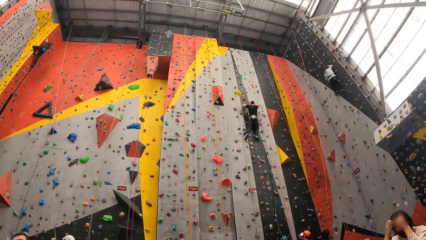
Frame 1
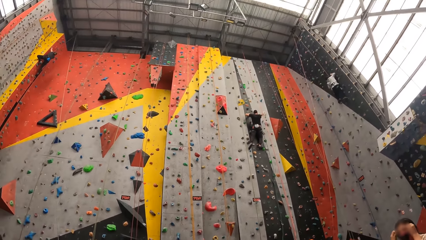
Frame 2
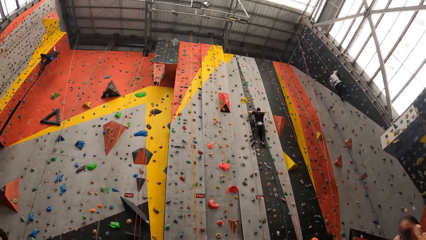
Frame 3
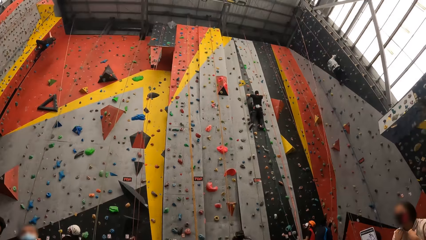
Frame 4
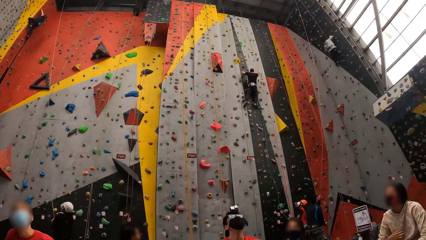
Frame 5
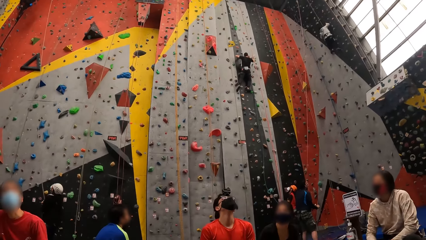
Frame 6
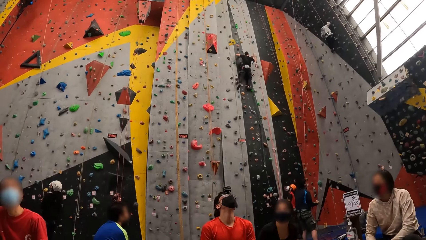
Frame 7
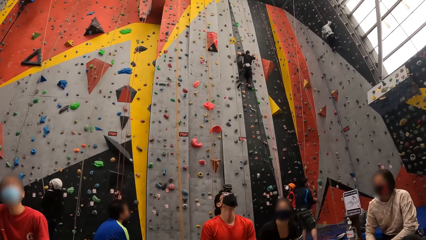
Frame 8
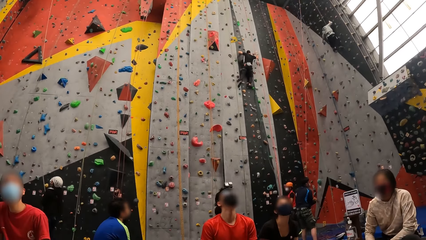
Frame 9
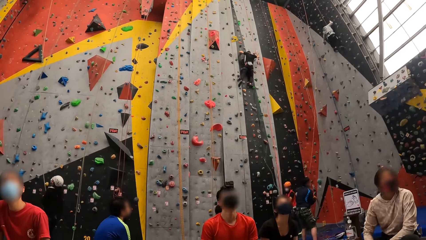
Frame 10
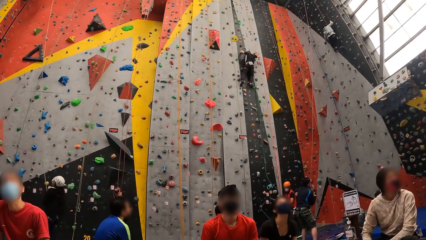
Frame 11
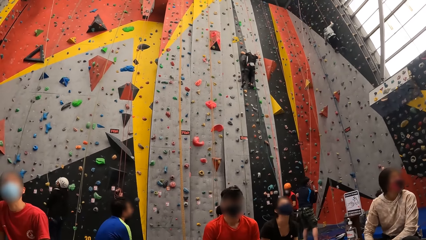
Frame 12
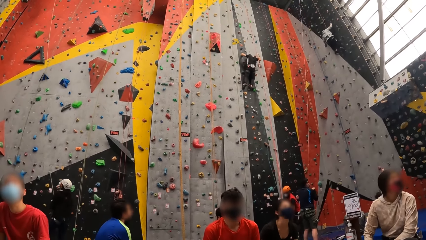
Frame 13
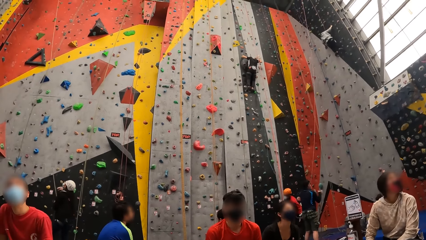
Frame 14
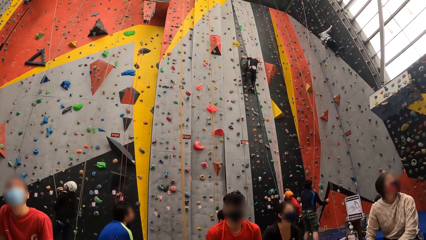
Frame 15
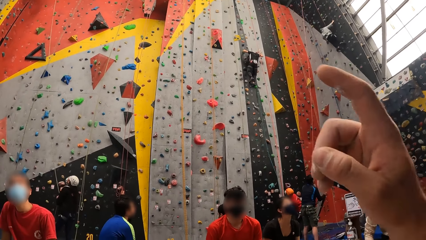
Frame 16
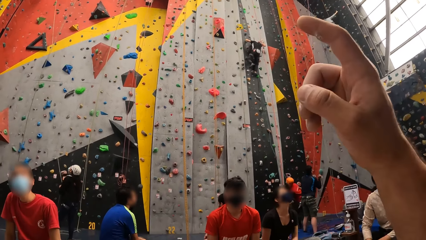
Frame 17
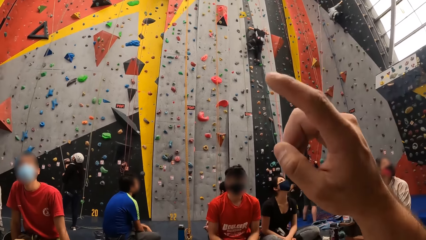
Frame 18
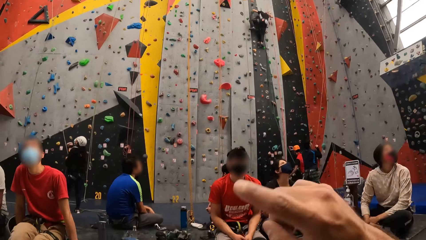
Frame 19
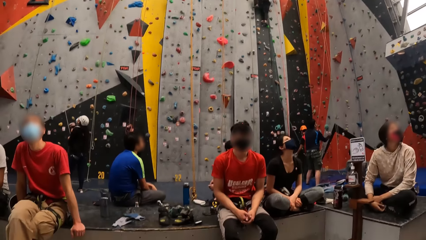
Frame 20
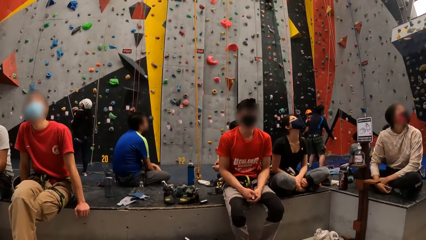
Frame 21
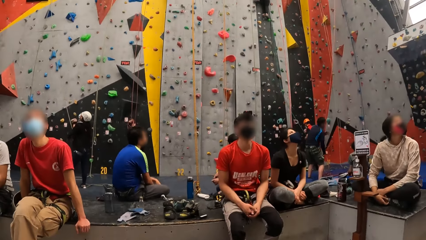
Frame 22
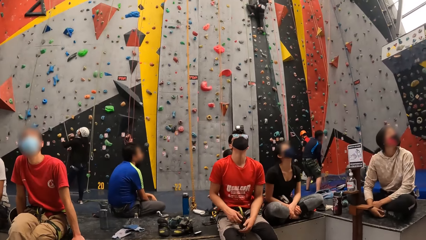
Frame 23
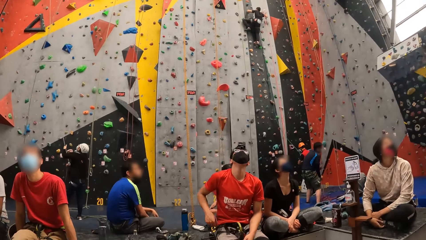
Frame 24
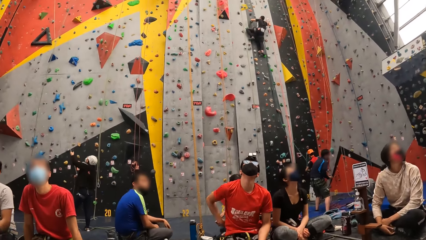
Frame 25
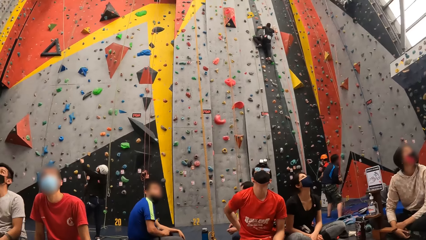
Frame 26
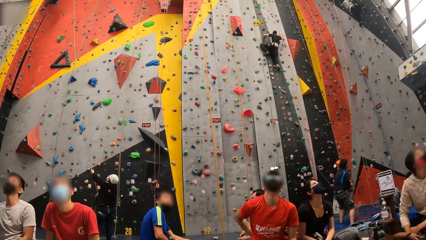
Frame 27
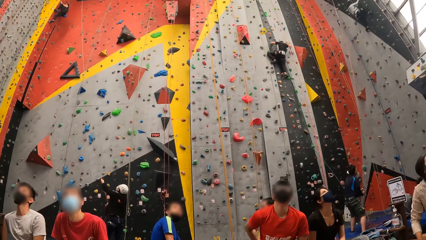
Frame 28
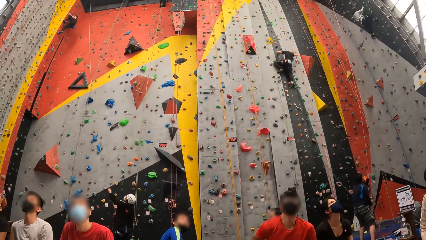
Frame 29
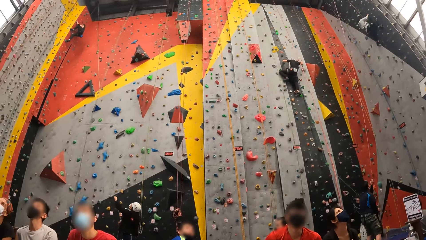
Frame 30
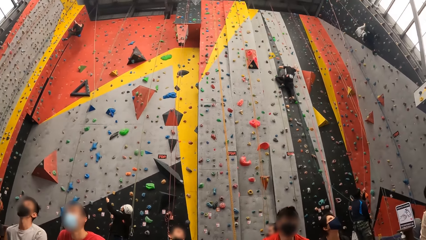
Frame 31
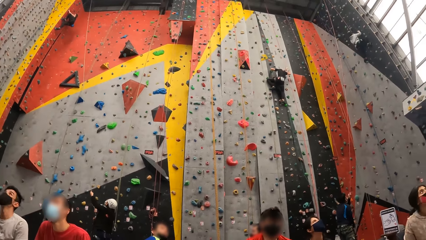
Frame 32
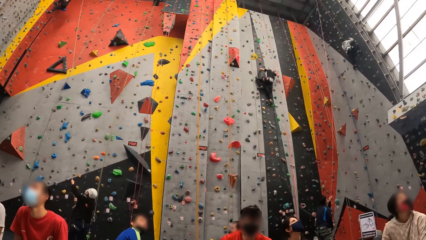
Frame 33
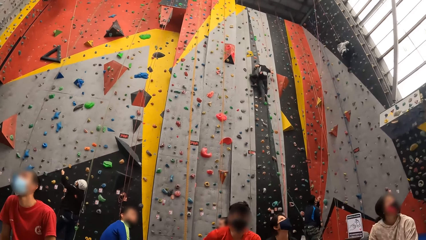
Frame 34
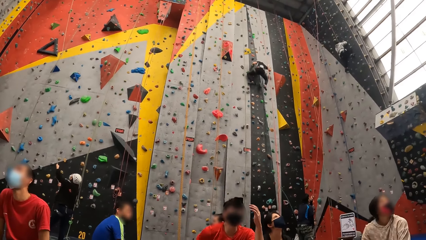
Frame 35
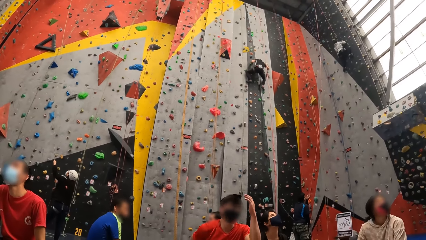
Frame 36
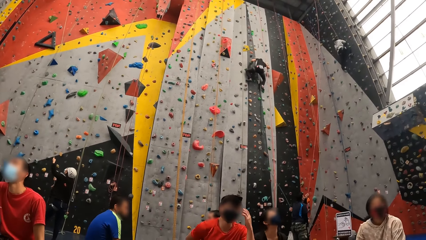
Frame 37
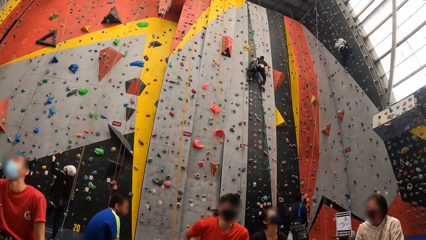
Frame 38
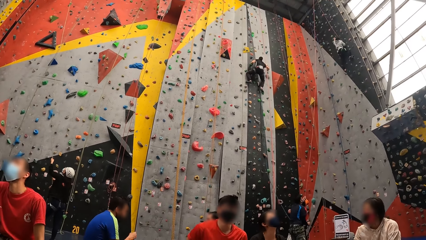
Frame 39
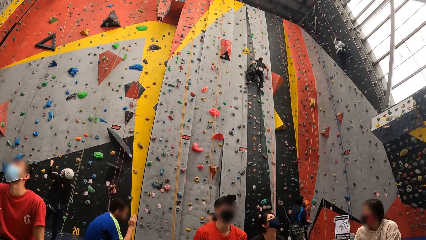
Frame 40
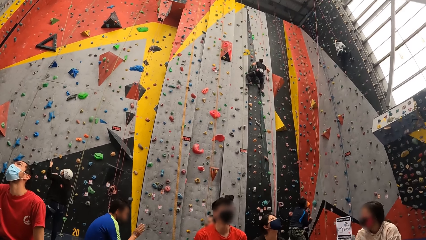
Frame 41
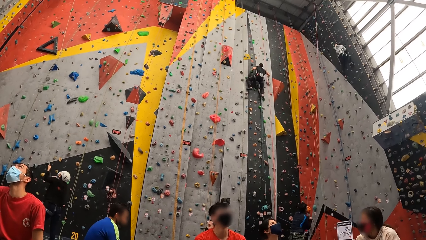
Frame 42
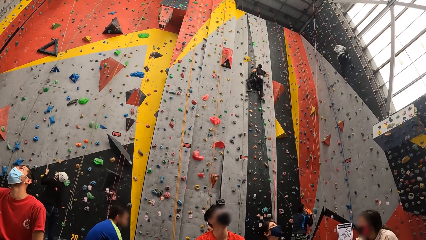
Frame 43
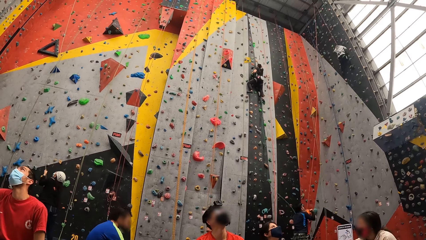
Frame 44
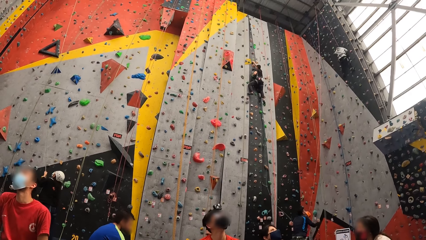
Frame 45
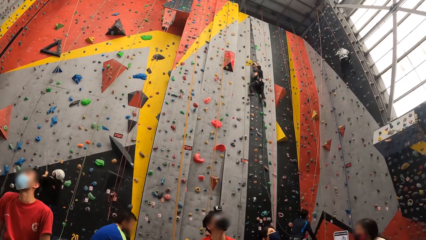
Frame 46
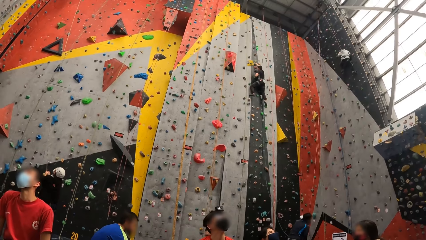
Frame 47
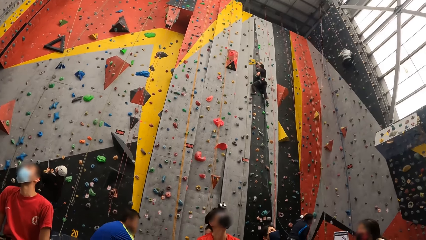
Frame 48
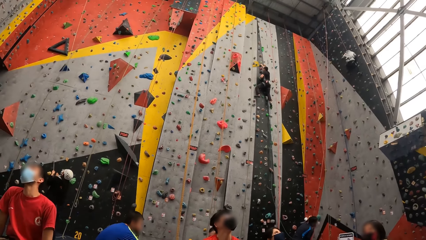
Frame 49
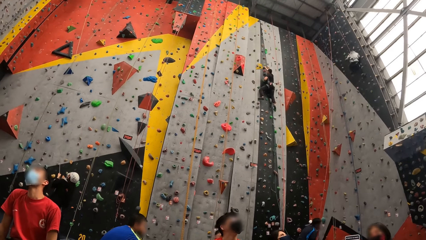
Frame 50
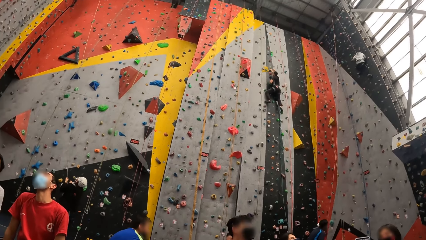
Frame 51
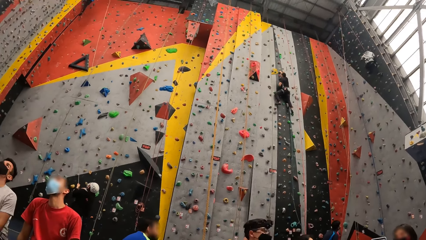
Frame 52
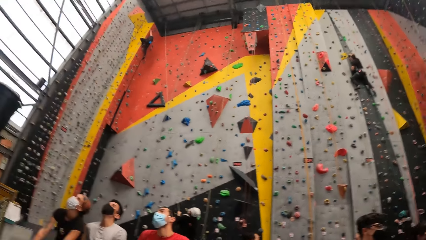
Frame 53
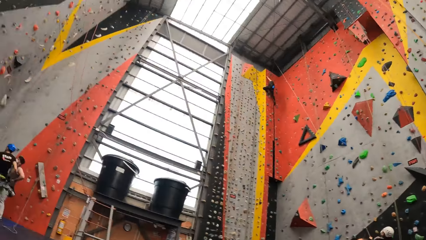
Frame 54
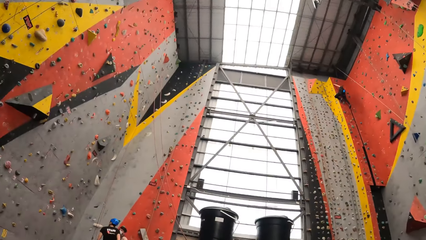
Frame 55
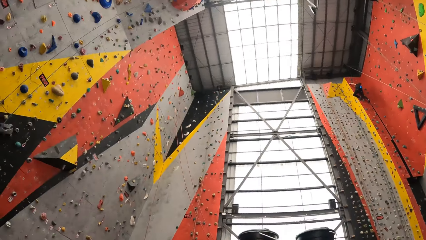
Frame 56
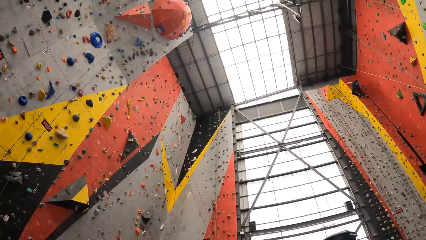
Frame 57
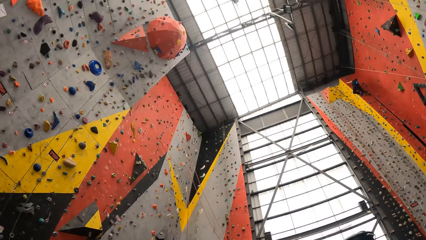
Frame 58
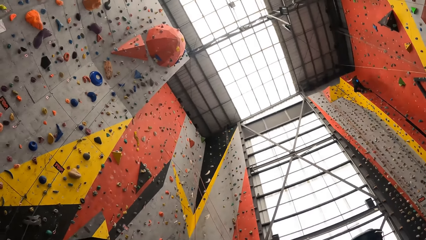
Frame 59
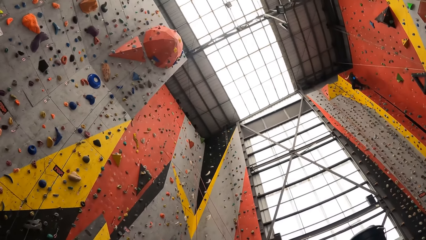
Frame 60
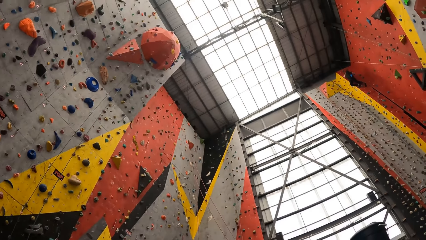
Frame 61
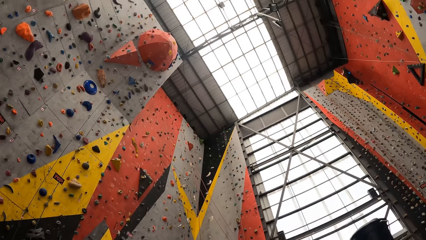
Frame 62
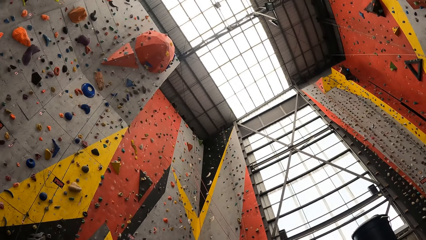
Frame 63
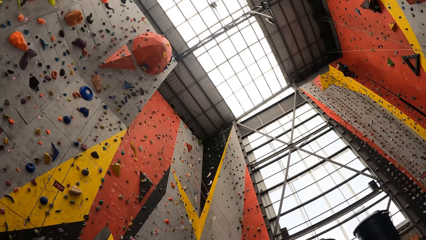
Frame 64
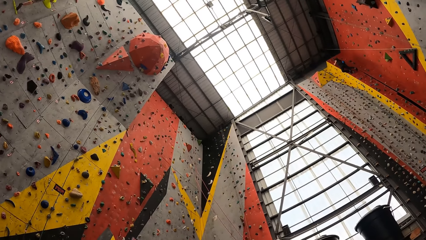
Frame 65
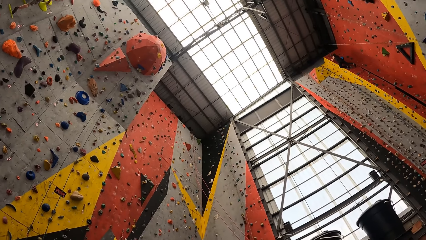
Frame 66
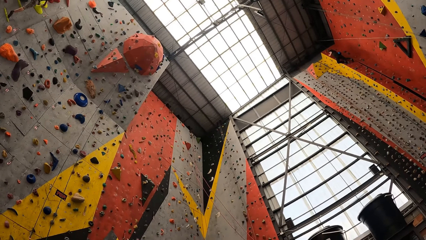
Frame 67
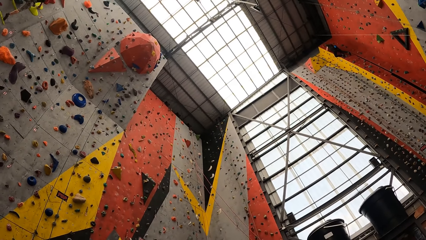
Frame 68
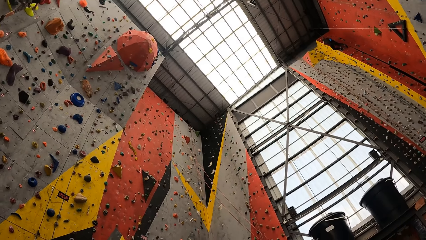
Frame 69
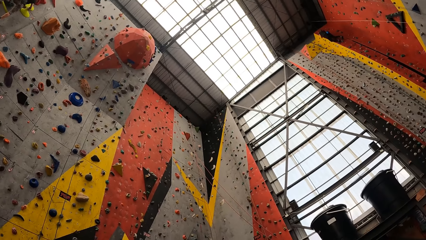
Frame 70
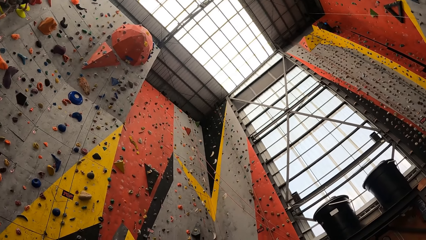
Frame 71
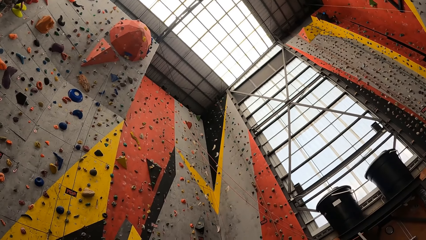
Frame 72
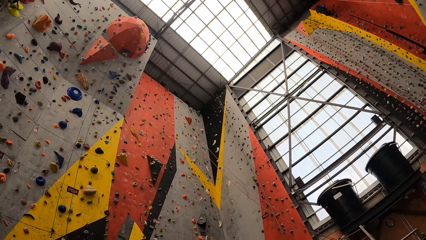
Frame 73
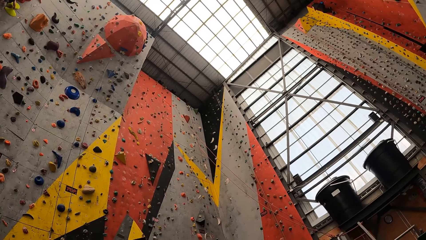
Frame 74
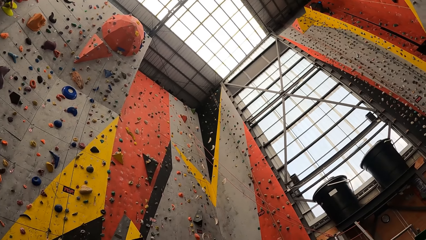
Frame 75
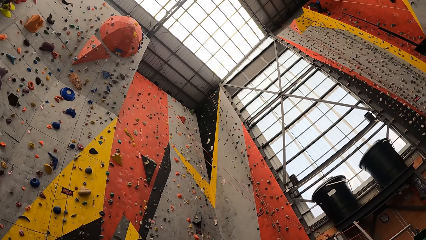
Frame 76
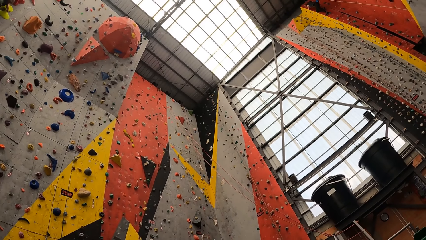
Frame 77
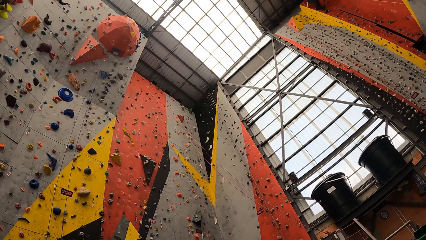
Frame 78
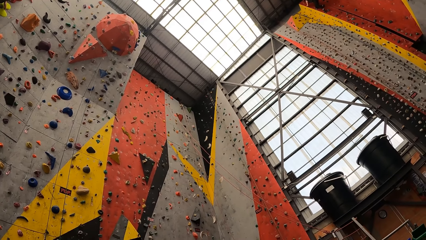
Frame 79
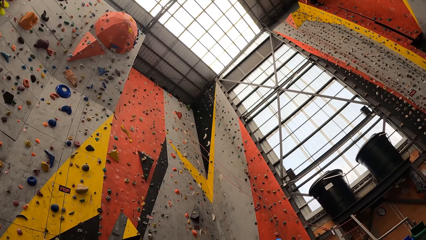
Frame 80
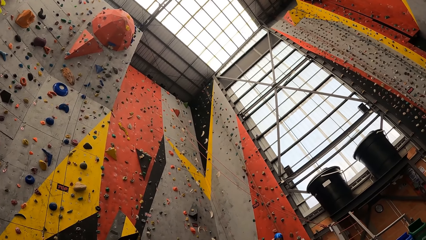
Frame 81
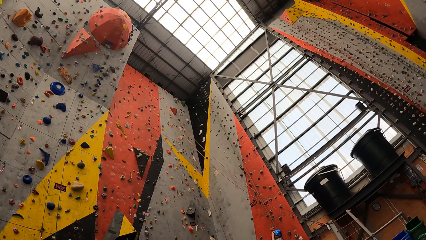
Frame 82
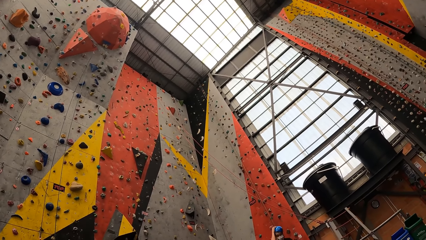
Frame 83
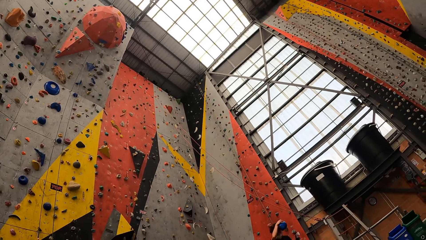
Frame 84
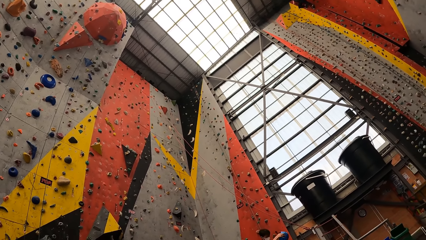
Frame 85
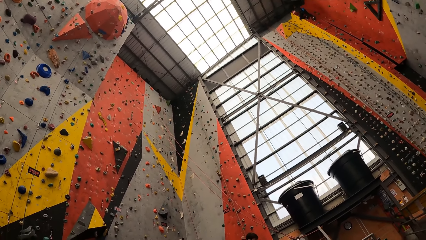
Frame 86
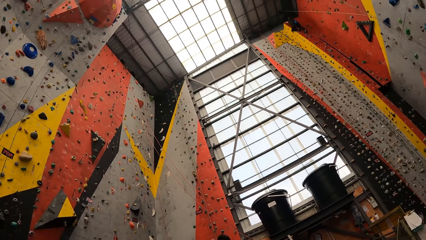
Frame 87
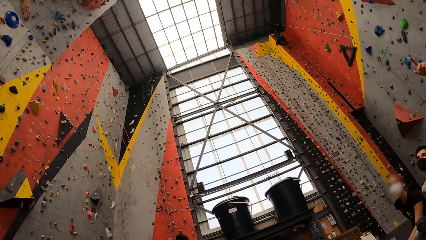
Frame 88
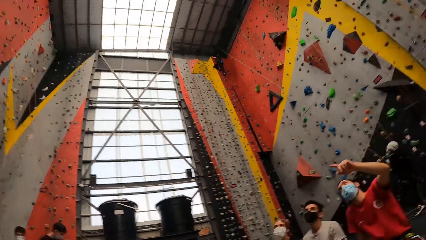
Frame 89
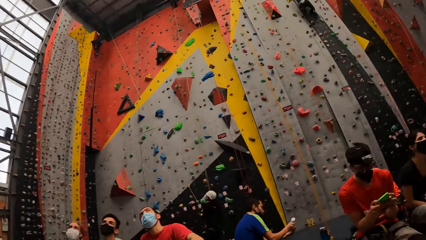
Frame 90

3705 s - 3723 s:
The camera wearer points his finger up. He lowers his hand. He looks around.
